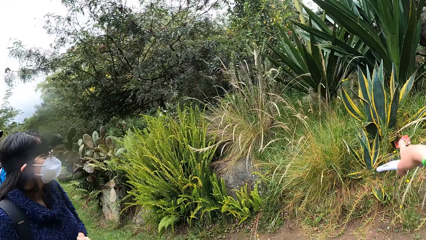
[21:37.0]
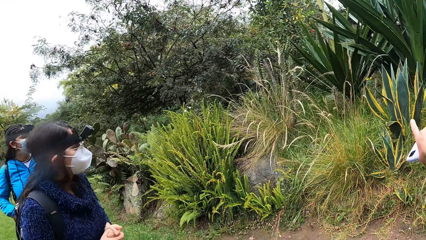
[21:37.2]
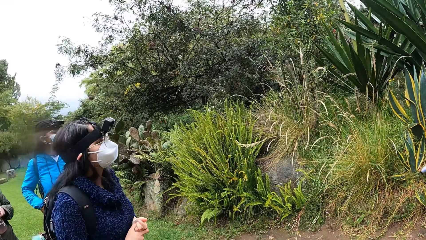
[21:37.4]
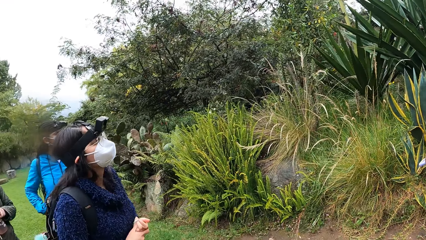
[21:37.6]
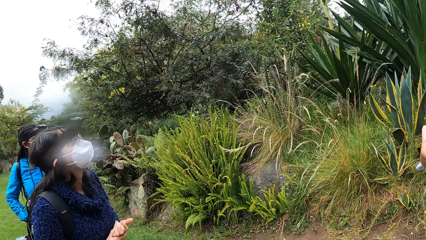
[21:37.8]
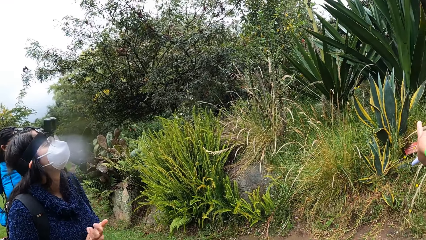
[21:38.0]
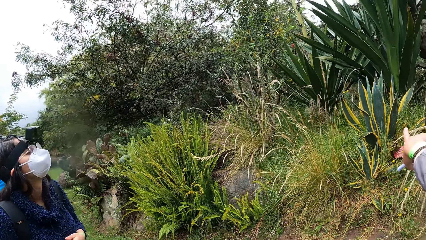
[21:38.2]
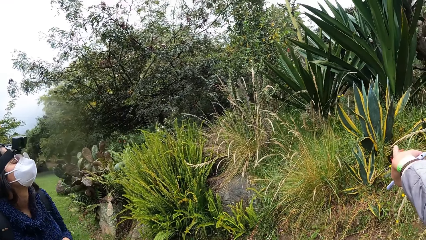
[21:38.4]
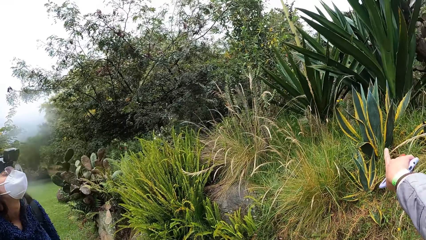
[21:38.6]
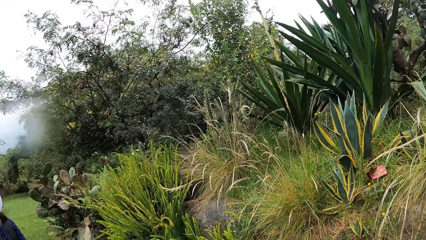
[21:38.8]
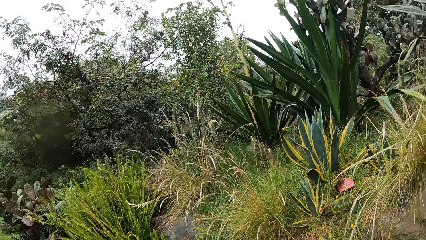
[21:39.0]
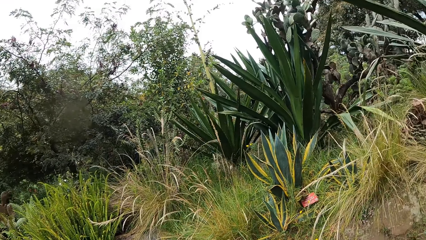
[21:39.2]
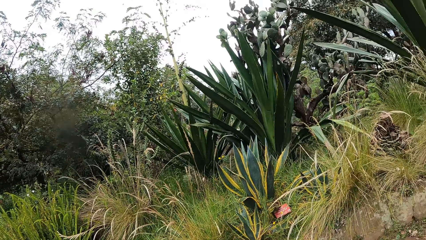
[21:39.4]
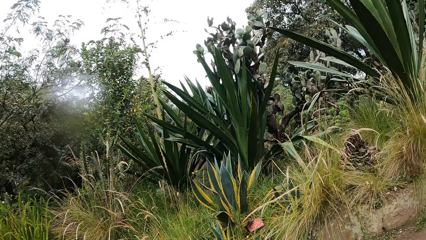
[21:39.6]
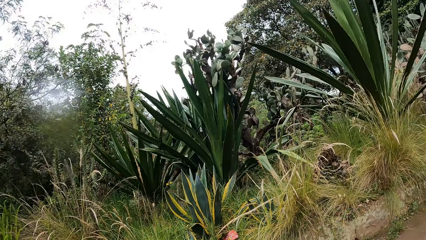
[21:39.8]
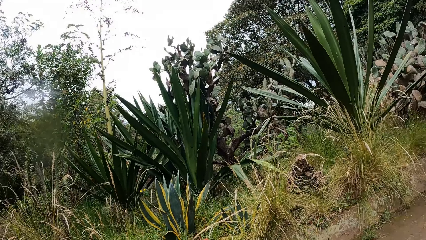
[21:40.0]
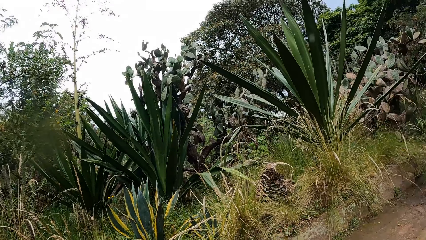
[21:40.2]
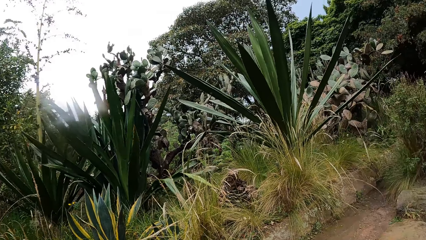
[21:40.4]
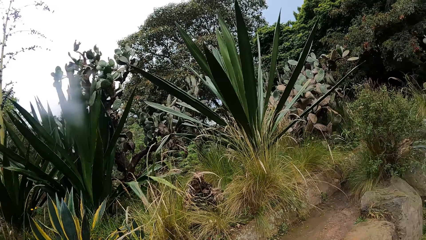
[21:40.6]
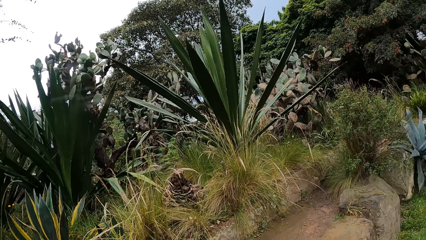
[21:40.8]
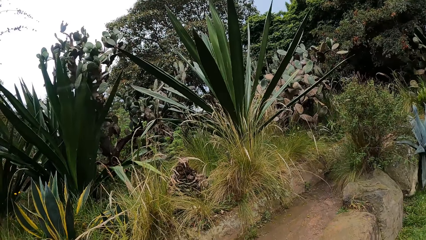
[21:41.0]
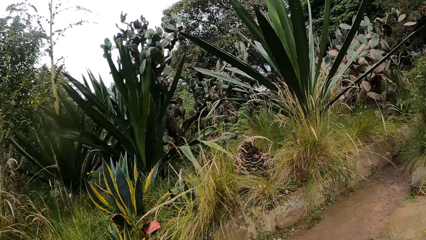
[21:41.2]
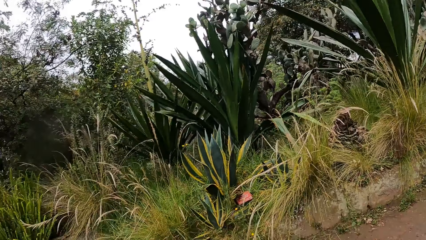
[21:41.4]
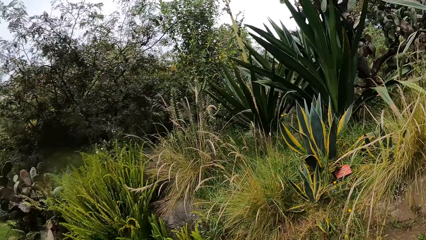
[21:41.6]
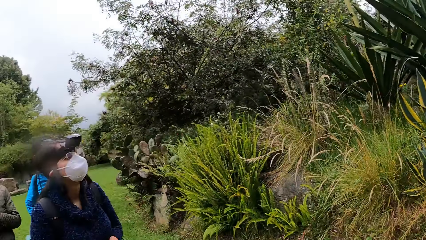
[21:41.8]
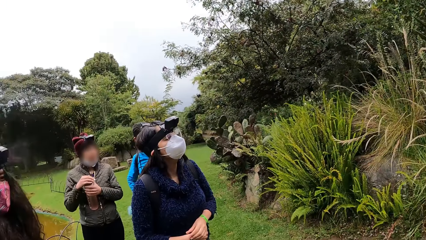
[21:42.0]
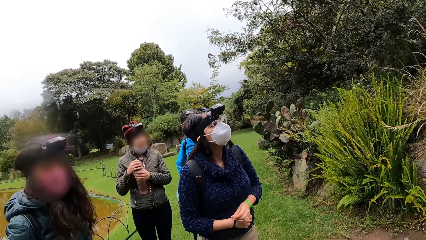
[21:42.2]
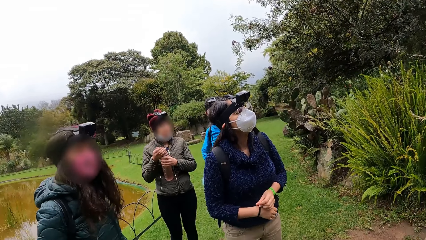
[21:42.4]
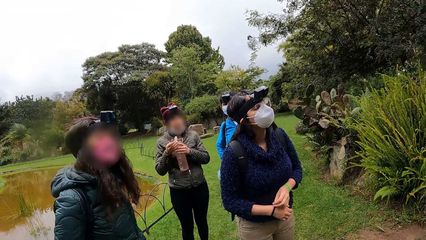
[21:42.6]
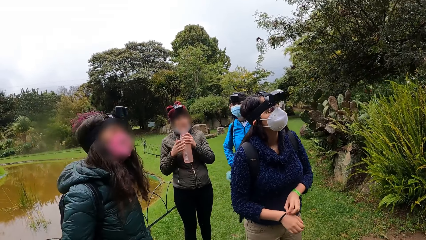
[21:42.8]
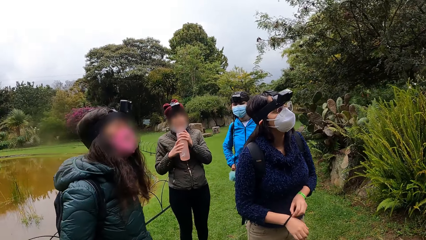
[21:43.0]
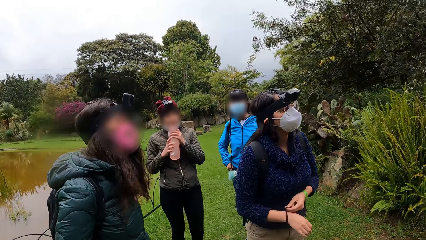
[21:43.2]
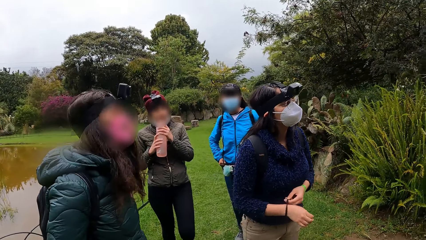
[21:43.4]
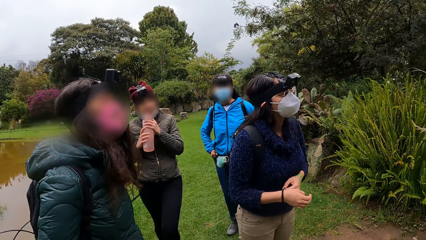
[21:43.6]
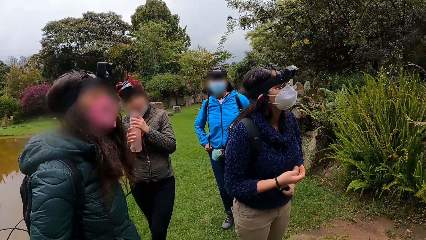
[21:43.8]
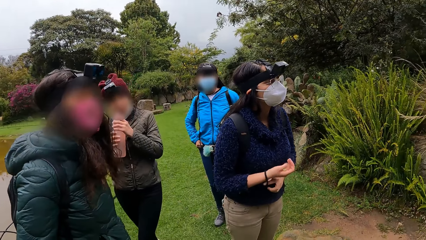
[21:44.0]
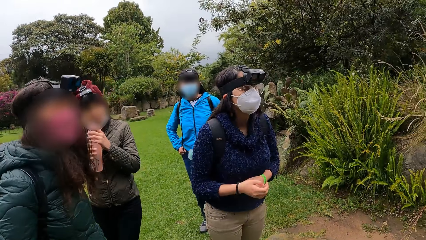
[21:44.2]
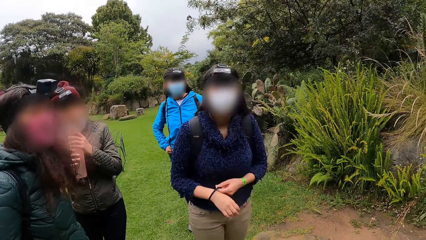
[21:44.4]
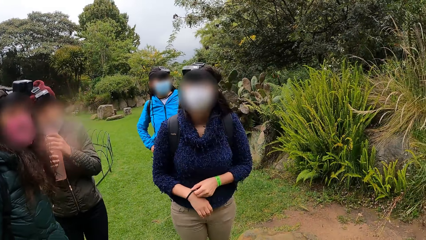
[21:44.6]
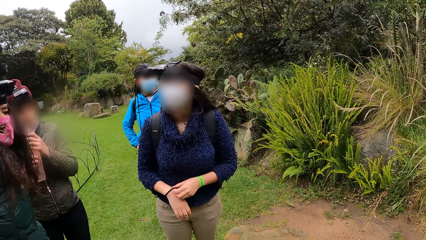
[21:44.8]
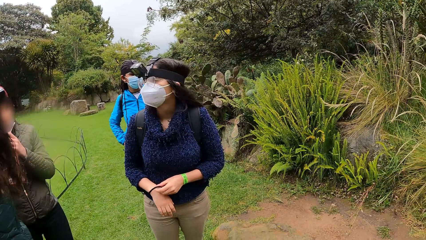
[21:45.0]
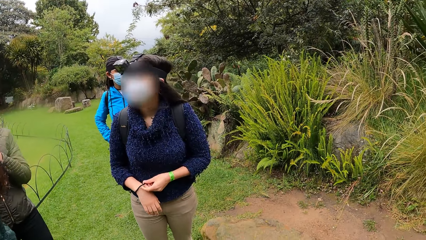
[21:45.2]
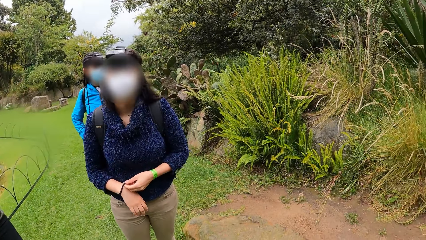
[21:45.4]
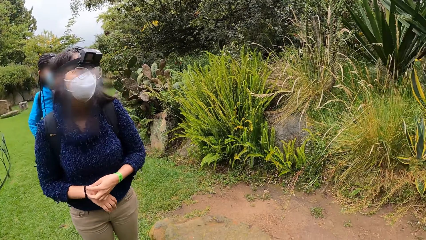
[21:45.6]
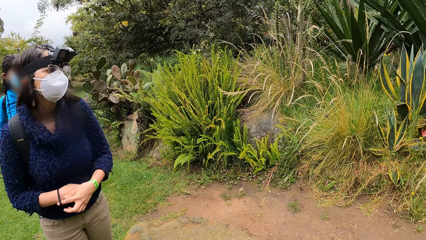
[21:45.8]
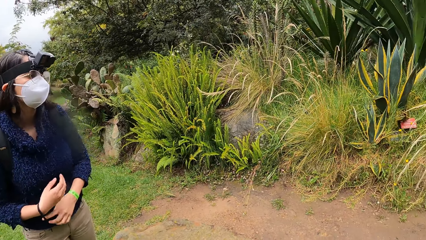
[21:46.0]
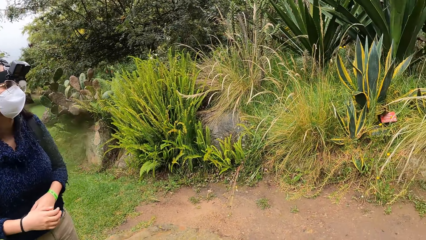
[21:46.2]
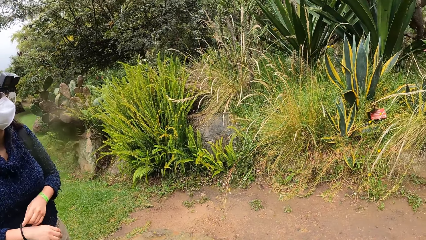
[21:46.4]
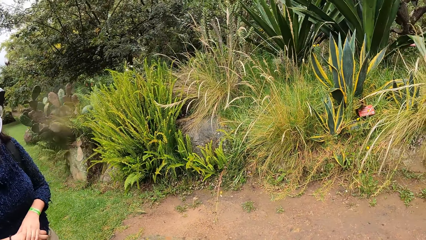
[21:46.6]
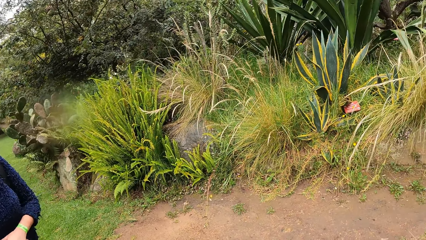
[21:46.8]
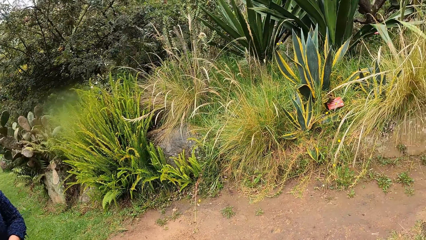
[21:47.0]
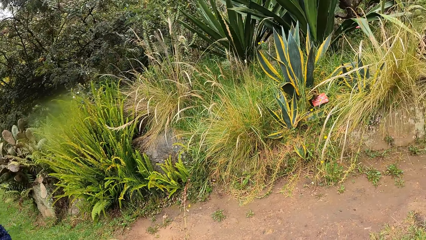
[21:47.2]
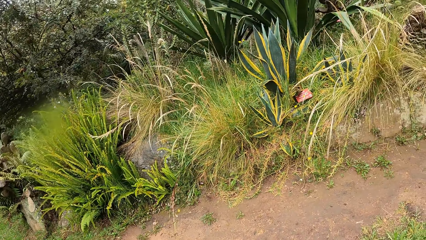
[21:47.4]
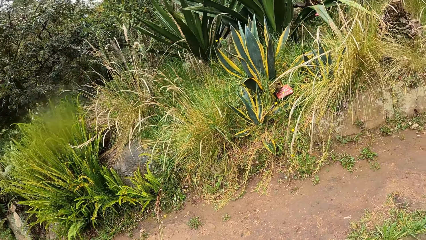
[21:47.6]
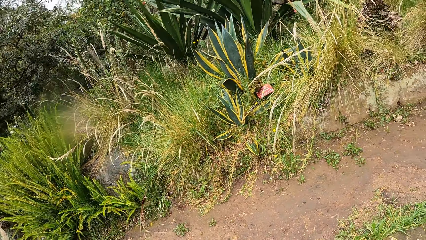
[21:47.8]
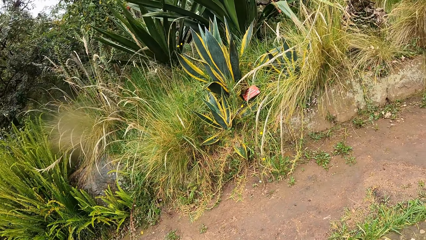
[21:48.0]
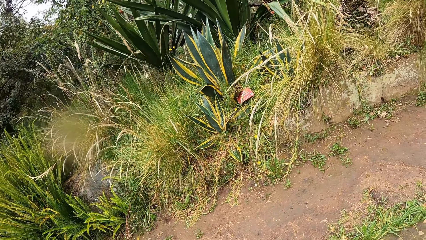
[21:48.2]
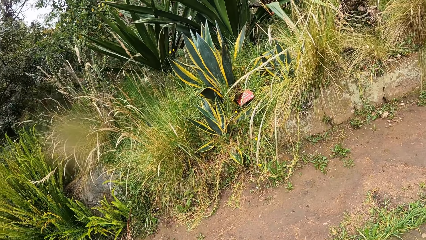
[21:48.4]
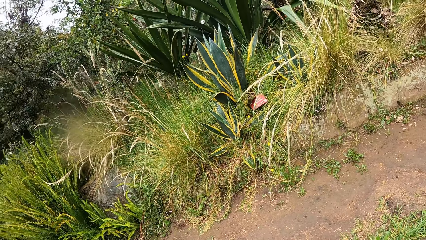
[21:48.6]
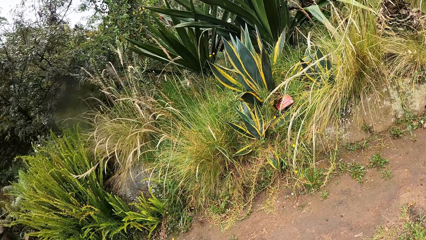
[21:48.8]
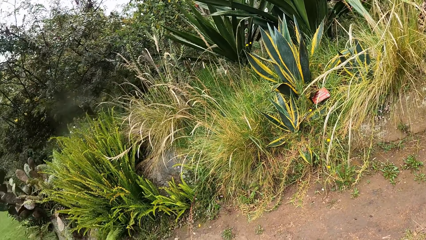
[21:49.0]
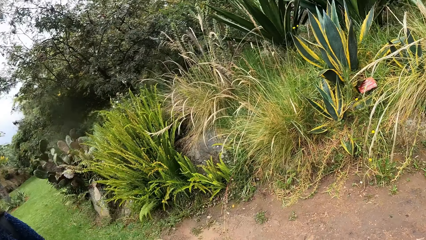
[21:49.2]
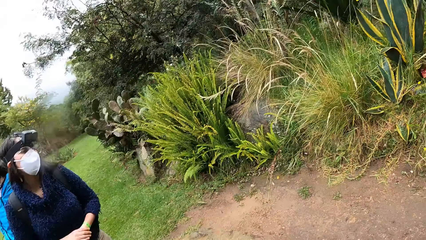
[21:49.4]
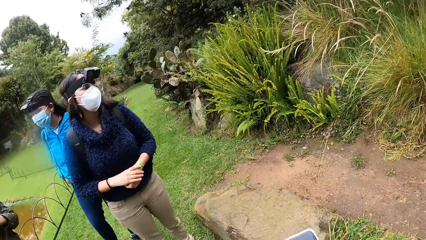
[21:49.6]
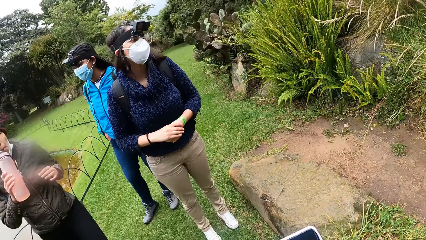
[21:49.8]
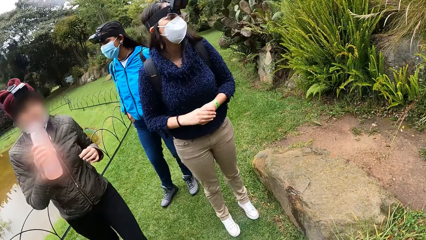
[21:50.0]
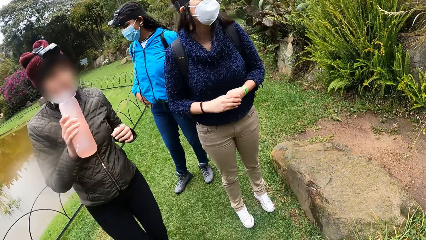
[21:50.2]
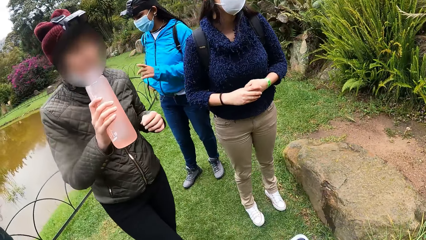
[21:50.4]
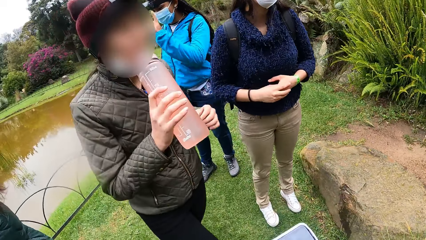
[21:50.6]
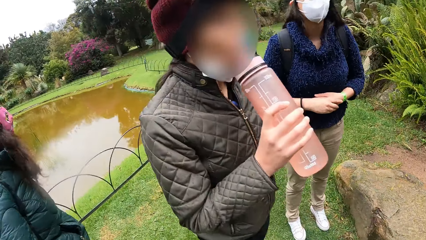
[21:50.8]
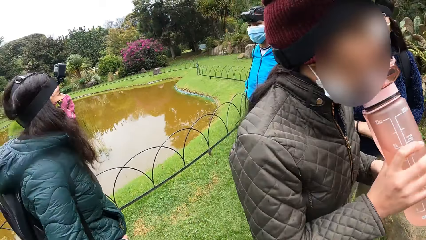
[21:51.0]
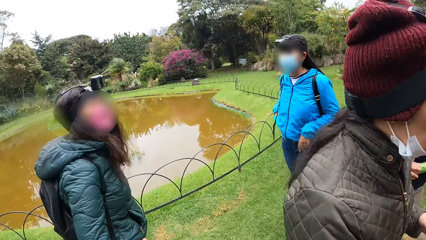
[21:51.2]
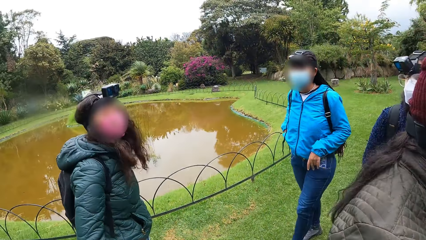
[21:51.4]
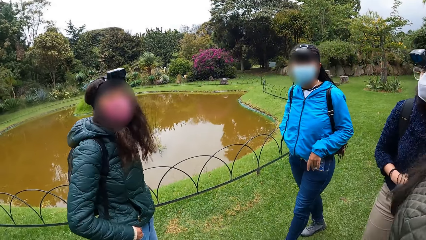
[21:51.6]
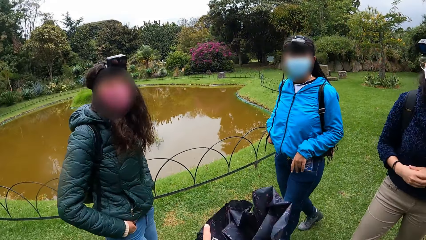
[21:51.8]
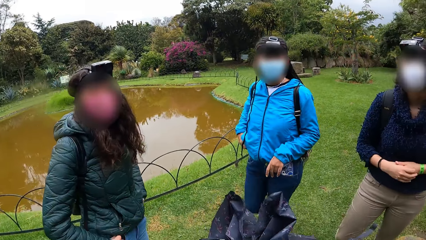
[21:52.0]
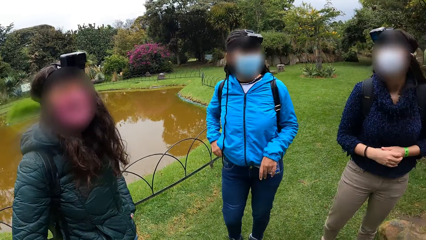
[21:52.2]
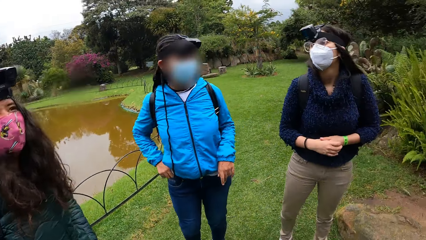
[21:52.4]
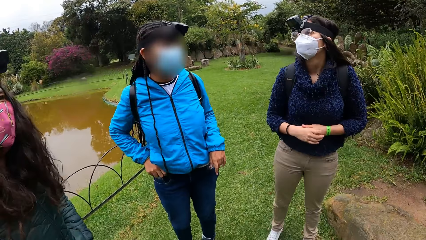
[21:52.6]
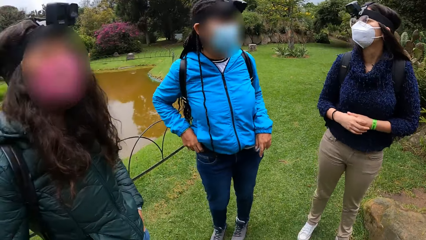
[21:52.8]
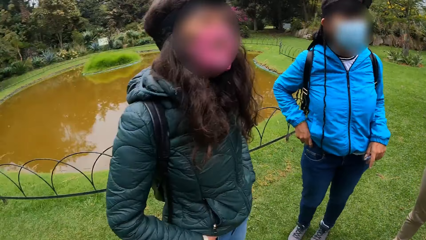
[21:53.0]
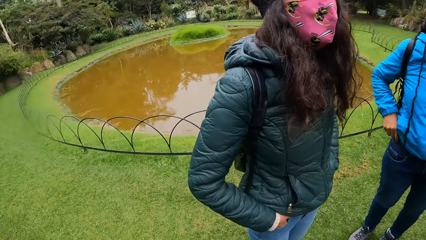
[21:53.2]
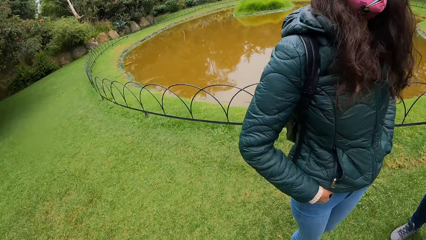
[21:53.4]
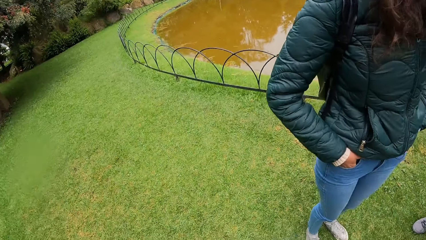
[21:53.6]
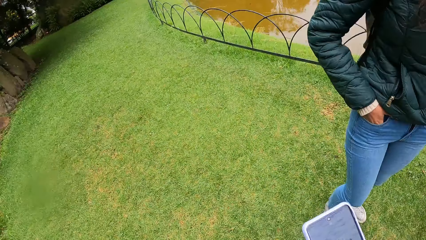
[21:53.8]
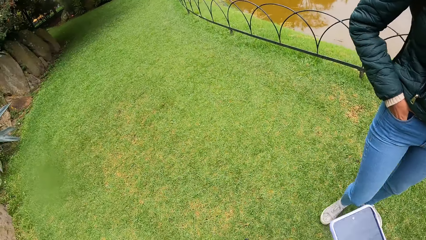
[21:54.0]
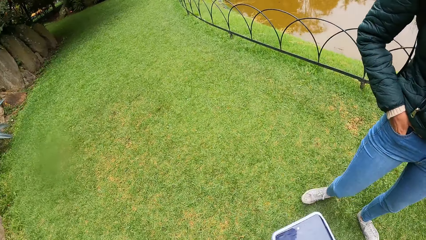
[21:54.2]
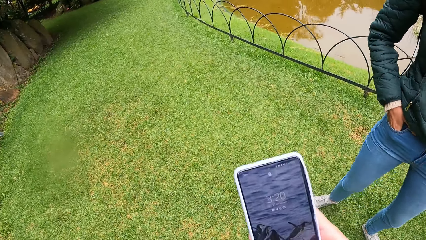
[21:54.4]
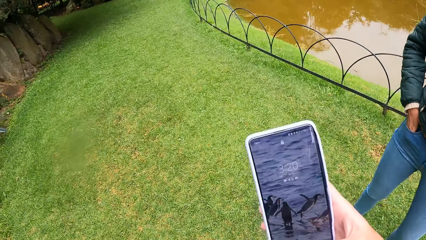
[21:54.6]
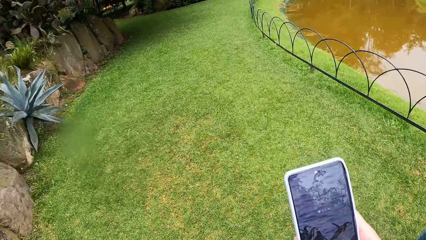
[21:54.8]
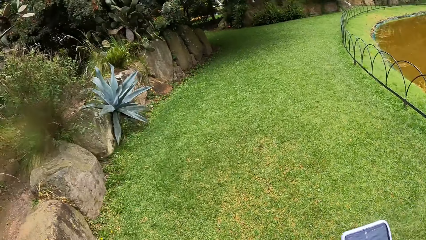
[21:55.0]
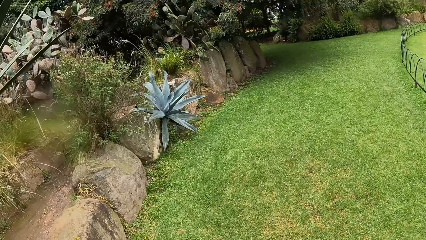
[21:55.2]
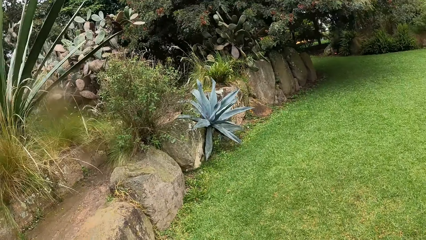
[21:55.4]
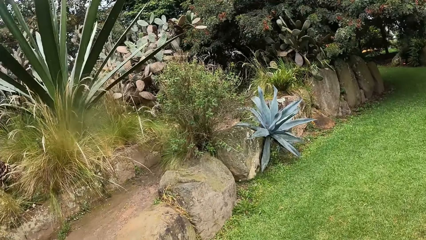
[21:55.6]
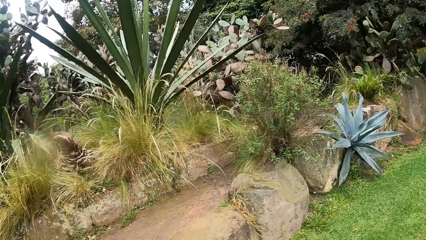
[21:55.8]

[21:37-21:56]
The camera wearer points at a plant. A woman fiddles with a bracelet around her right wrist with her left hand. Another woman opens a water bottle in her left hand with her right hand. The camera wearer looks around the compound. The second woman drinks from the water bottle in her left hand and holds the water bottle with both hands. The camera wearer operates the phone in her right hand.
